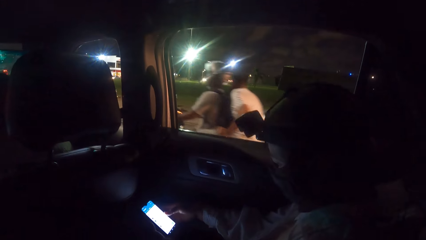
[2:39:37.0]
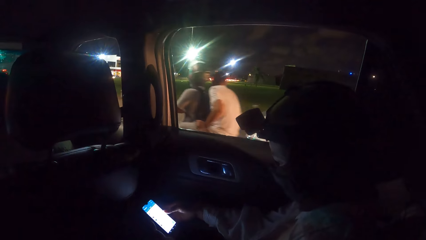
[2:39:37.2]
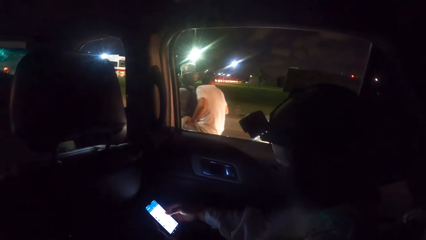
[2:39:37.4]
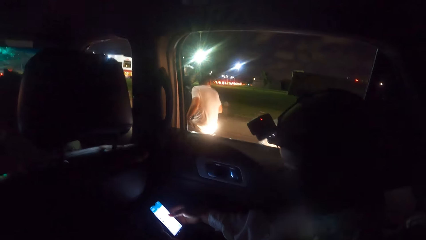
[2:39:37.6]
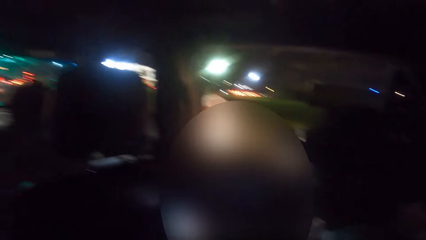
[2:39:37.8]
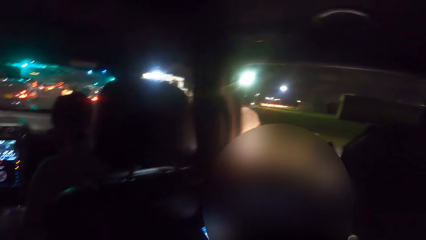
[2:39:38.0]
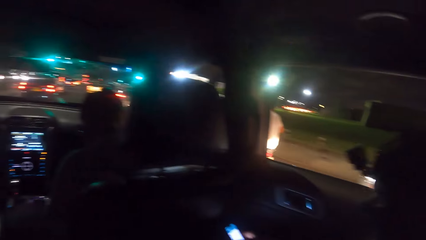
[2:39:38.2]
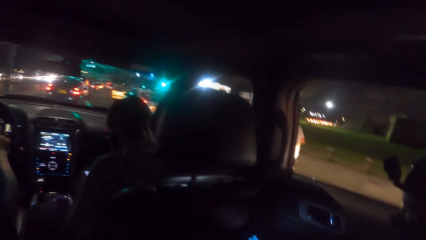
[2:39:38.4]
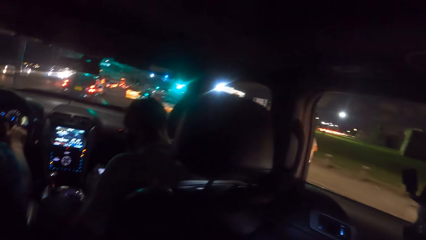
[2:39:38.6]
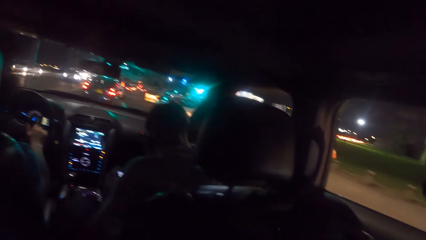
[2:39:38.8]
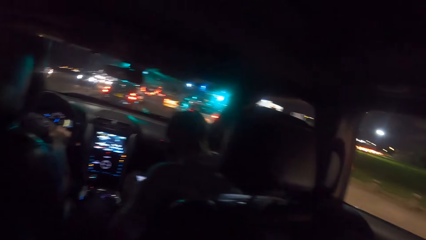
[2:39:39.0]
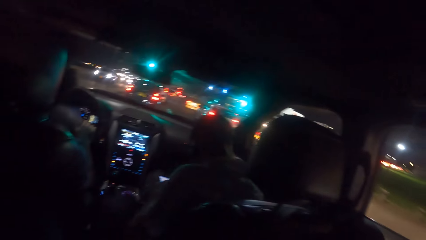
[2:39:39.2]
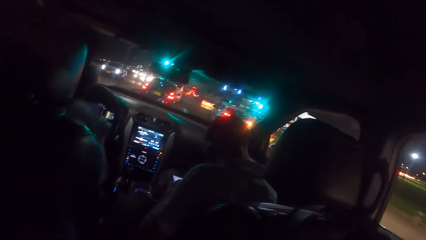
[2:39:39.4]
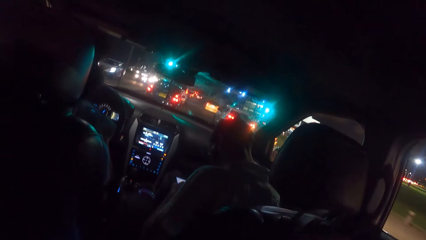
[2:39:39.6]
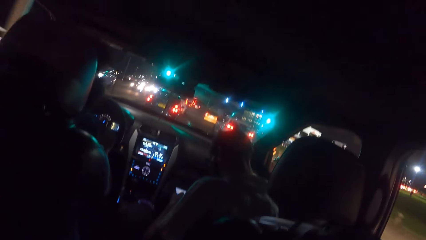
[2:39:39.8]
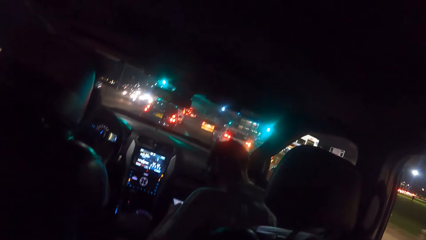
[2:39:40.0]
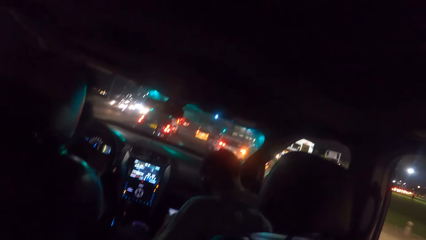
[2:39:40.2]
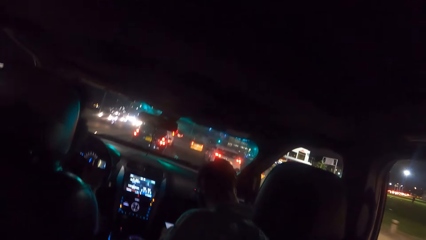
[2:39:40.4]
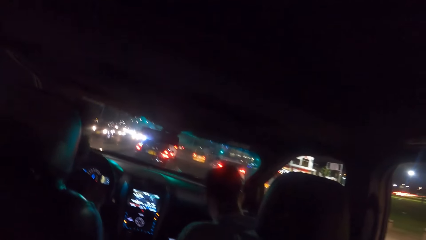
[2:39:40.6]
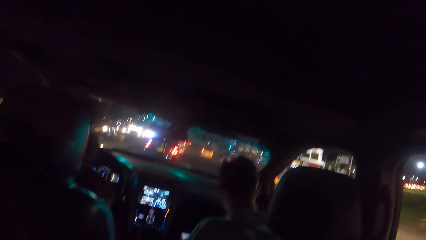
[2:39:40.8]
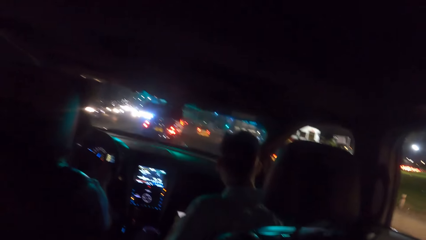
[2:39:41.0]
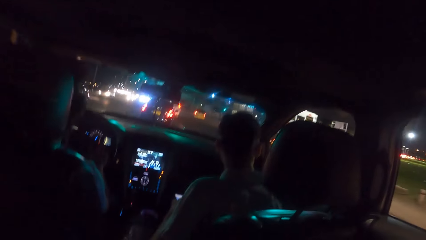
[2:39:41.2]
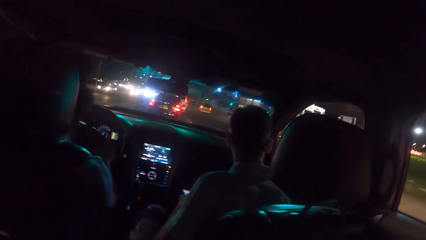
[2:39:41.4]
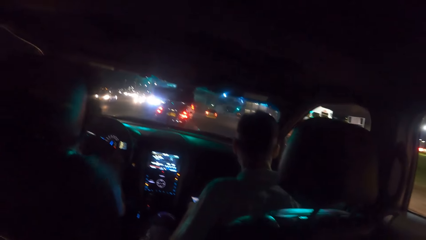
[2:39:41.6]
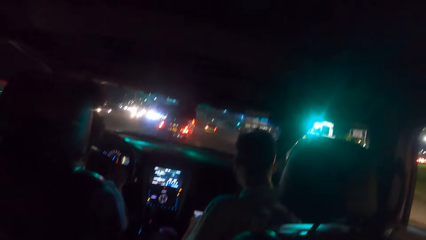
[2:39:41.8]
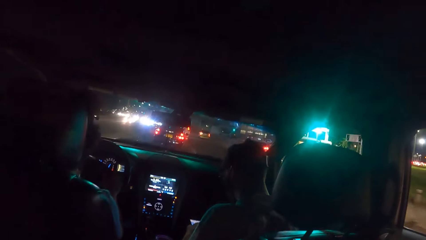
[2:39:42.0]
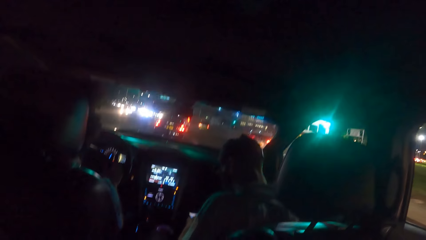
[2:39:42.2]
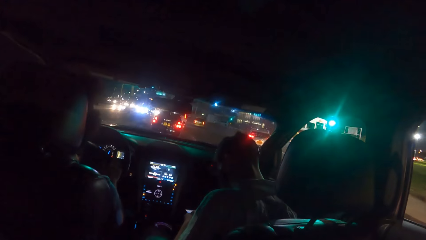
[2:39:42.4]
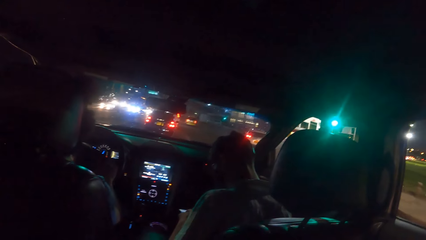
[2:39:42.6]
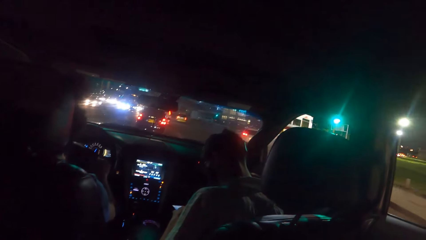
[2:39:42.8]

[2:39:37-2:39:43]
A man rides a motorcycle past the camera wearer.

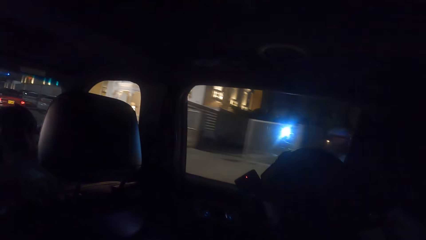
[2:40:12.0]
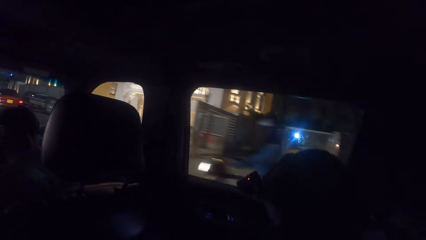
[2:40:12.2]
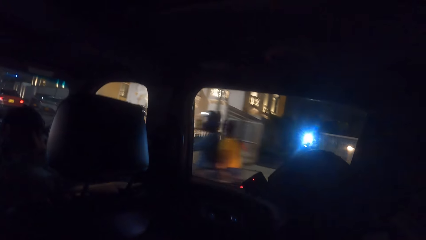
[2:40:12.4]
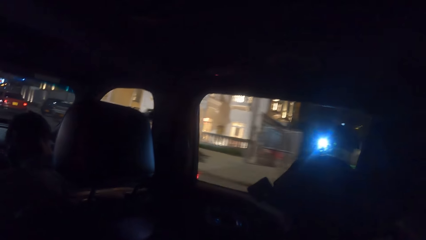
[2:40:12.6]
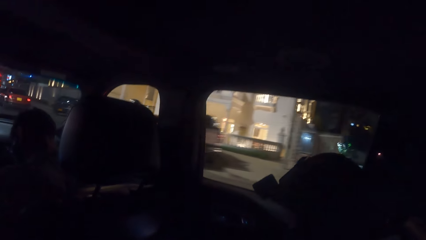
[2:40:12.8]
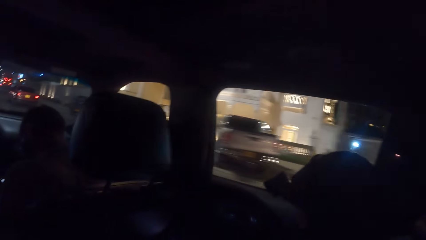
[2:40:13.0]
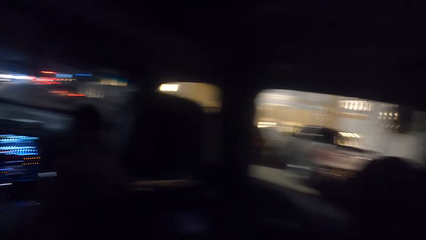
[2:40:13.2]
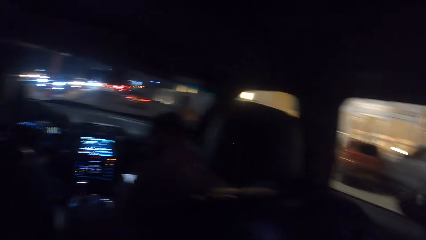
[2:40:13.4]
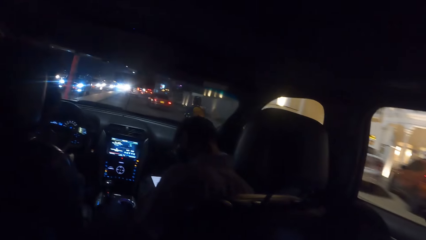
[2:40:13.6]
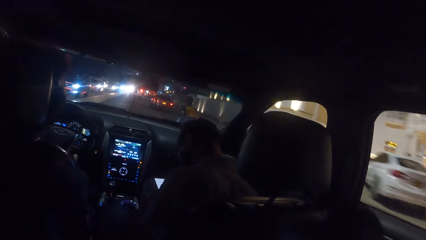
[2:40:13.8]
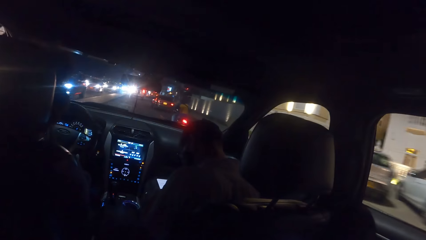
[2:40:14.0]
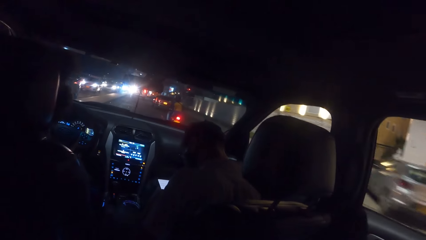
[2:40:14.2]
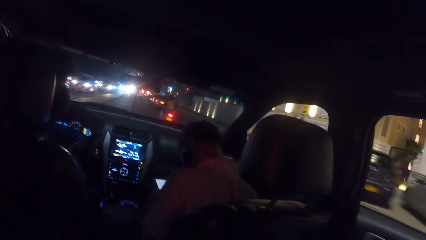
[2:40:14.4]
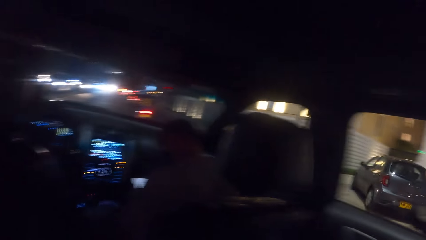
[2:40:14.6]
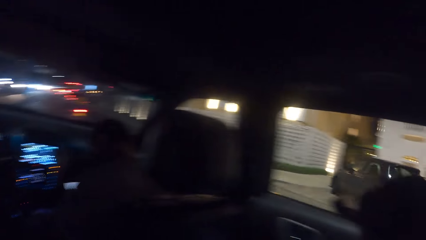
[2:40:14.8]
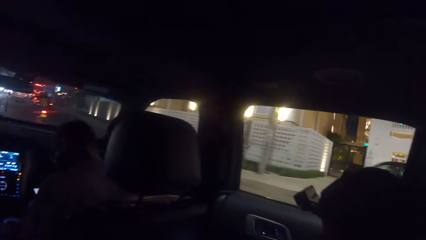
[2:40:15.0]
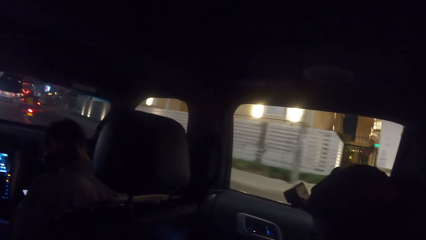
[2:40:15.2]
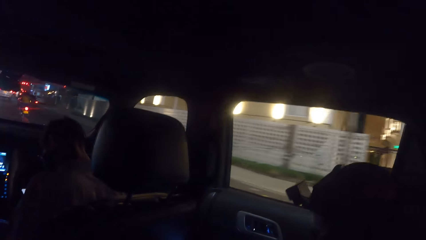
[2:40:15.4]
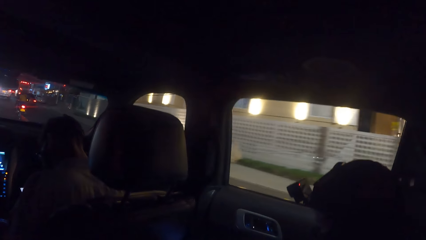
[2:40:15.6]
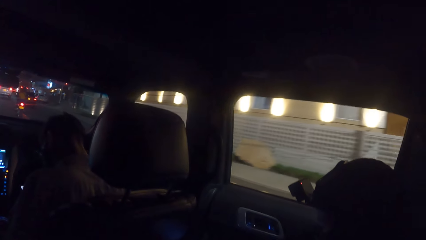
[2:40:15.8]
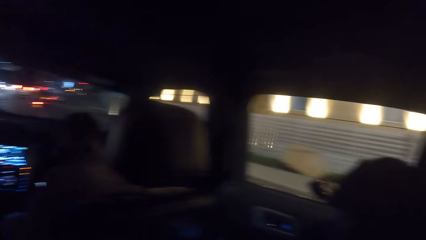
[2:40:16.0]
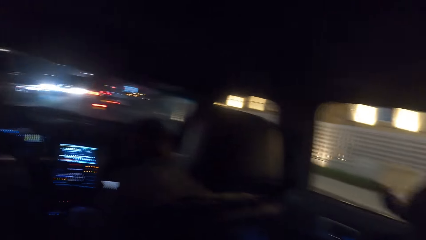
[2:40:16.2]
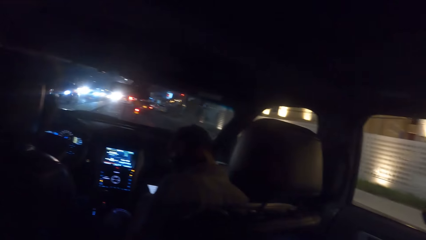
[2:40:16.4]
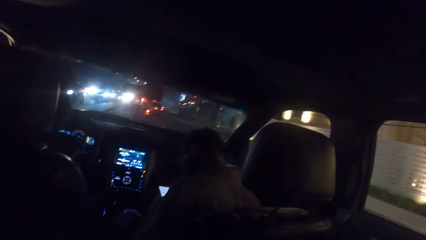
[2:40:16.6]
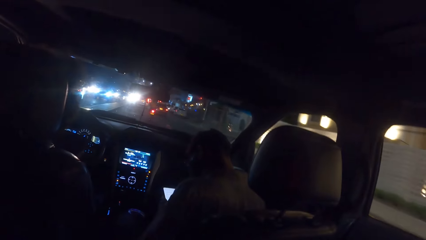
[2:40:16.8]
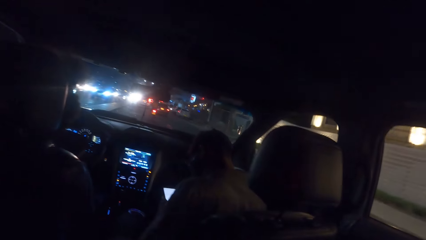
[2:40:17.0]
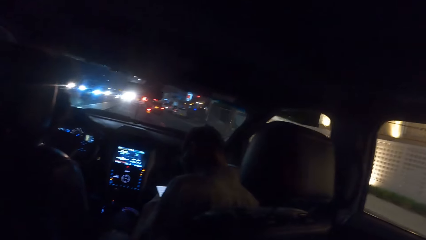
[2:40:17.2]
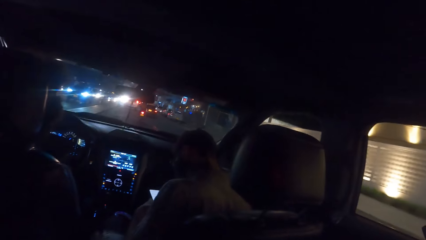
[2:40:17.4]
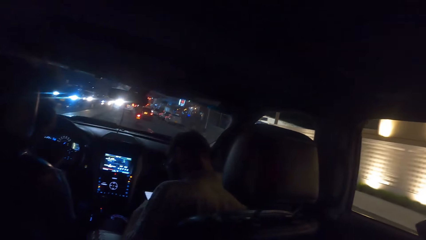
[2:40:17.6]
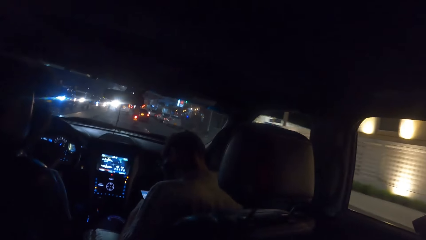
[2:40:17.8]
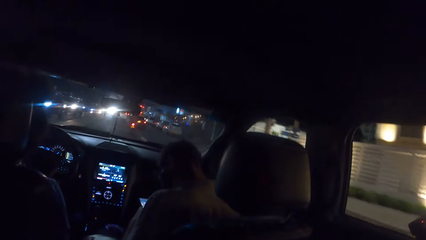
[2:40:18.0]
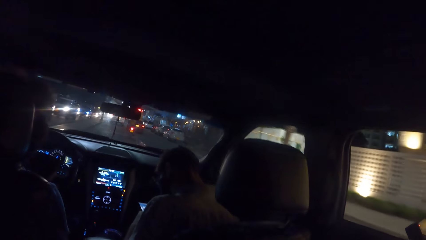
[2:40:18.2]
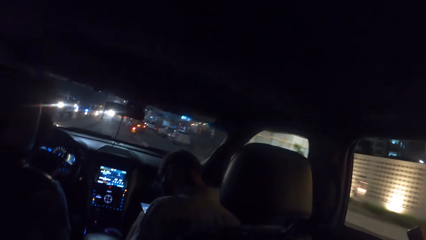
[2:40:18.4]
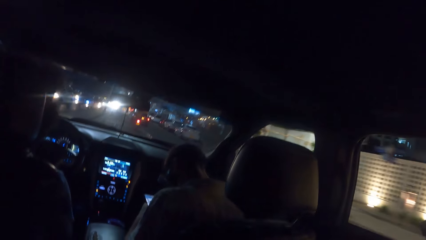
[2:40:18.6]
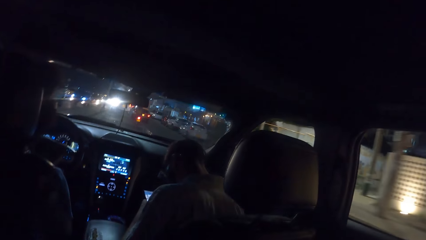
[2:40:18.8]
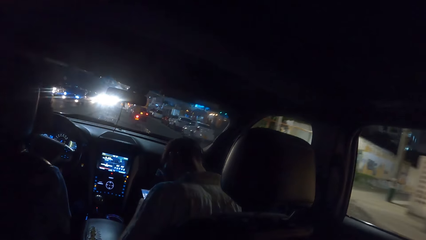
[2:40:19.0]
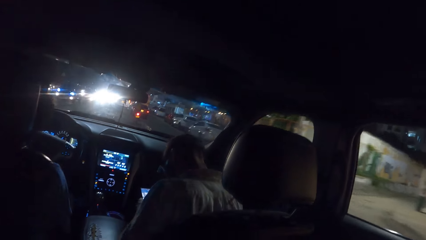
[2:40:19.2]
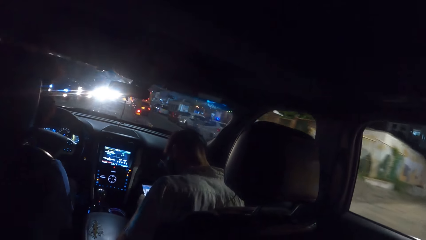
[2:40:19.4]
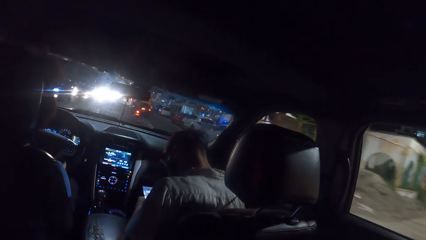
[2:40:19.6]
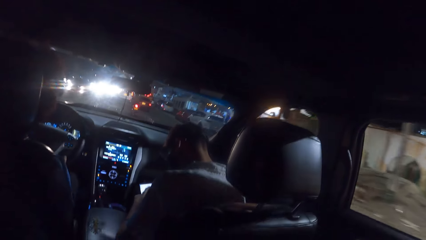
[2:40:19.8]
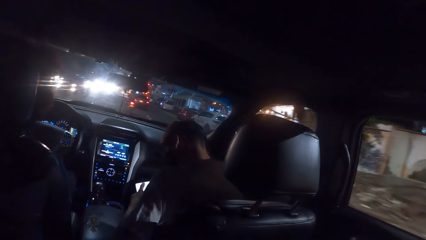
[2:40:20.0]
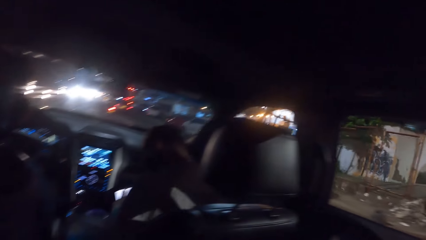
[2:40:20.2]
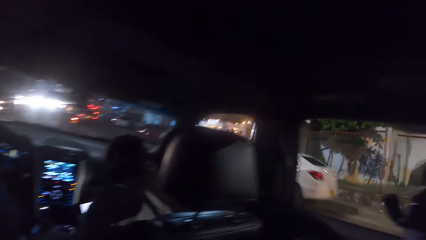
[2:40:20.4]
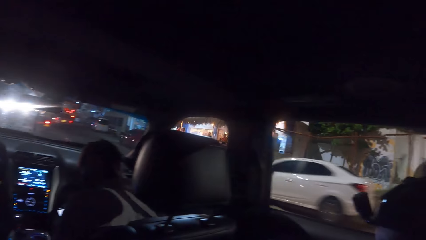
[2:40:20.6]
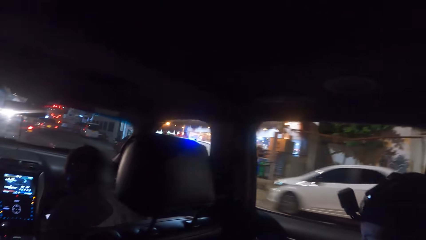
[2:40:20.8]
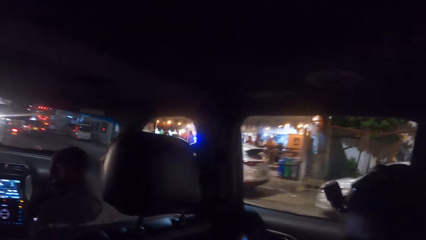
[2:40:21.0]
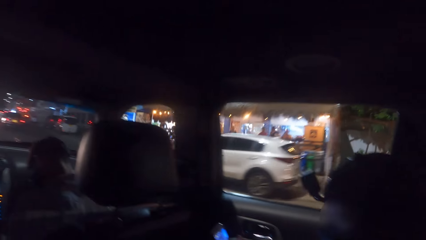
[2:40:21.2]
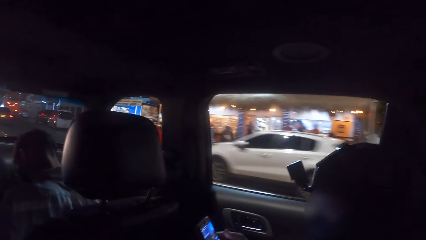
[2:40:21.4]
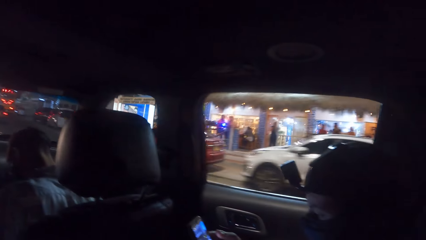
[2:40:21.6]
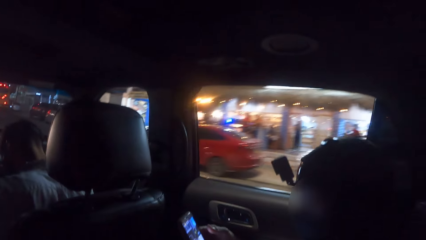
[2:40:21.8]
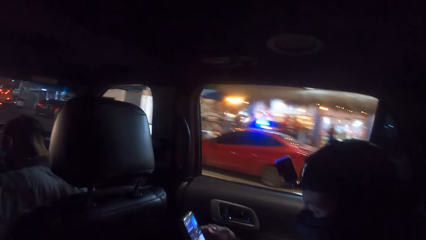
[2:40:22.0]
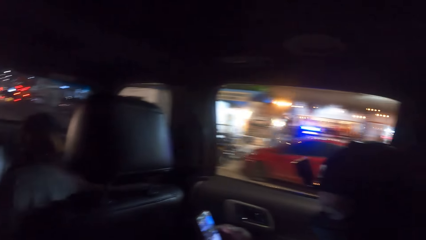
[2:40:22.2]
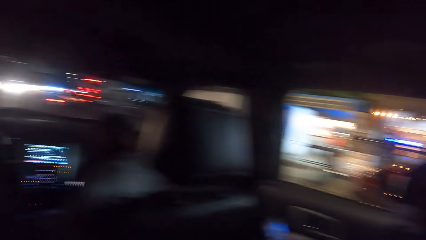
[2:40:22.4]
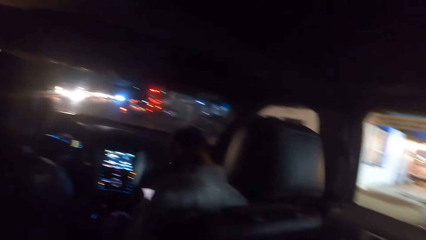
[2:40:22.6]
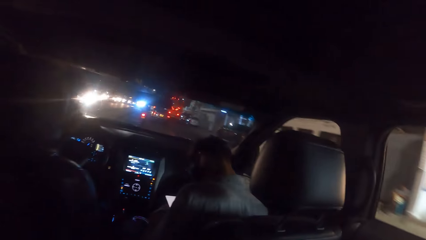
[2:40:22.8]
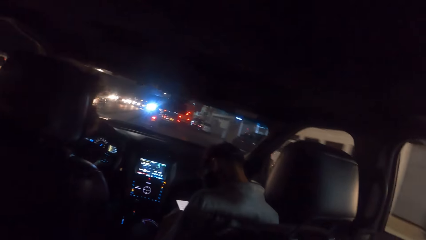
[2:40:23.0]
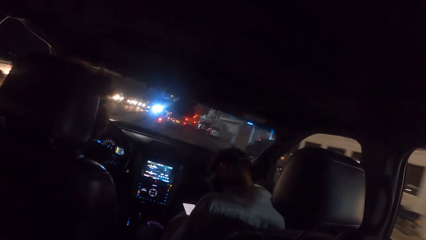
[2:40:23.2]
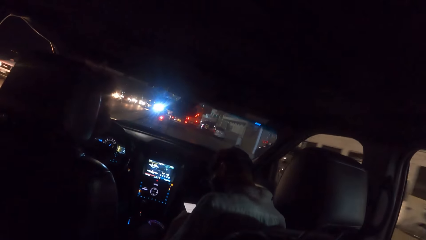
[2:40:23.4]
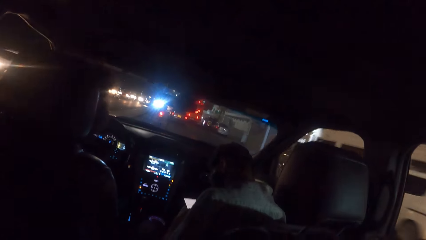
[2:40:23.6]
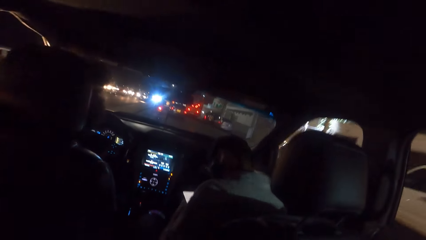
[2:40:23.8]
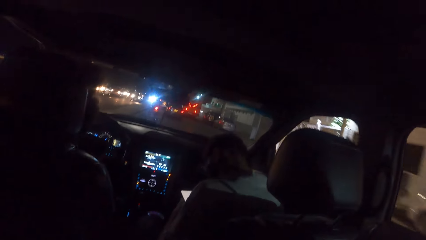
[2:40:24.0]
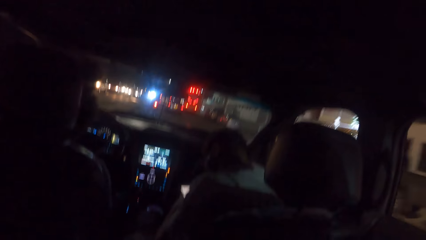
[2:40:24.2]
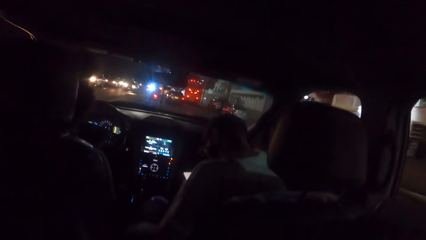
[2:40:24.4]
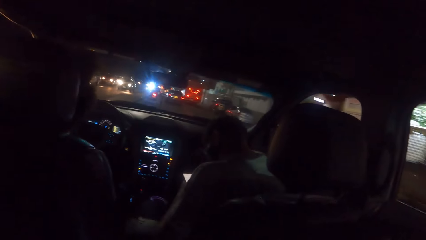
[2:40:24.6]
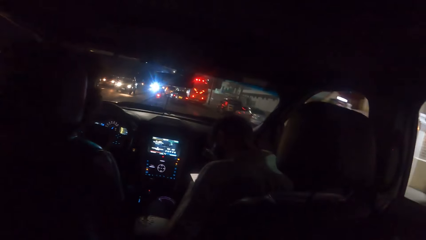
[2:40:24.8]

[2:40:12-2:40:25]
A man rides a motorcycle past the camera wearer.
